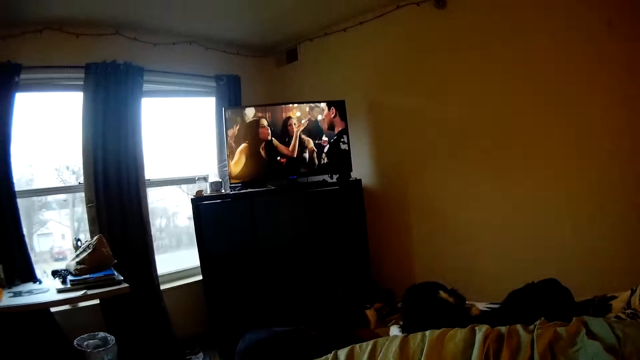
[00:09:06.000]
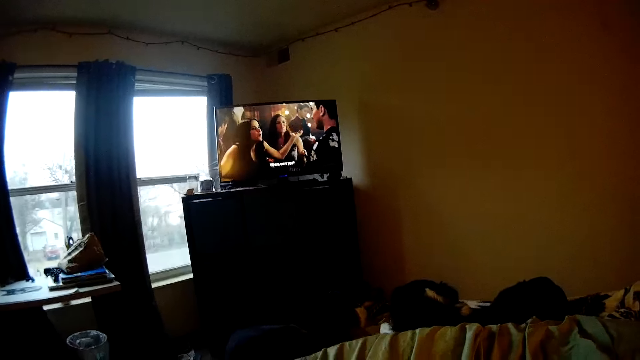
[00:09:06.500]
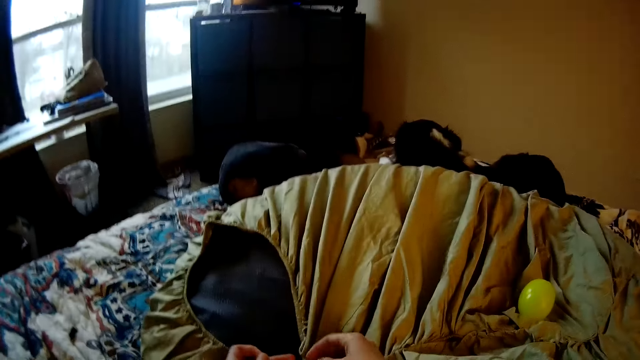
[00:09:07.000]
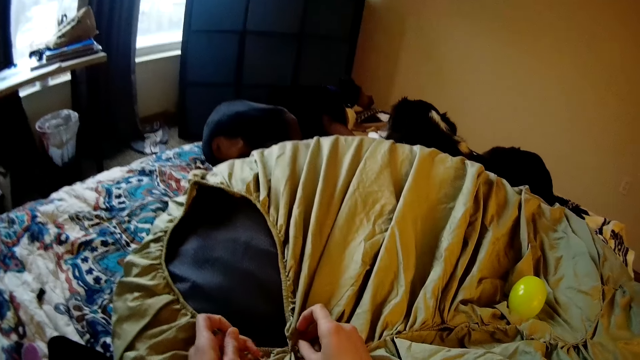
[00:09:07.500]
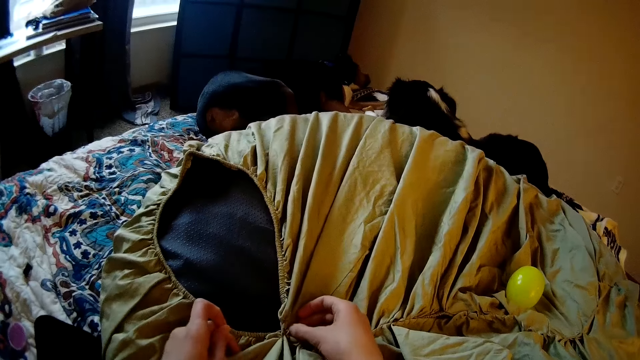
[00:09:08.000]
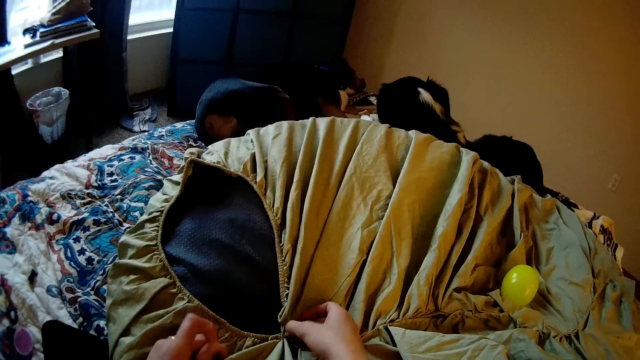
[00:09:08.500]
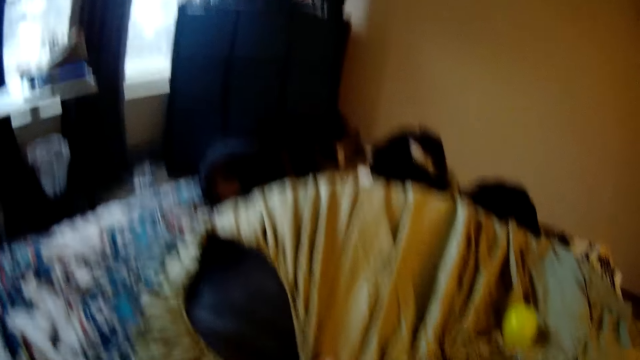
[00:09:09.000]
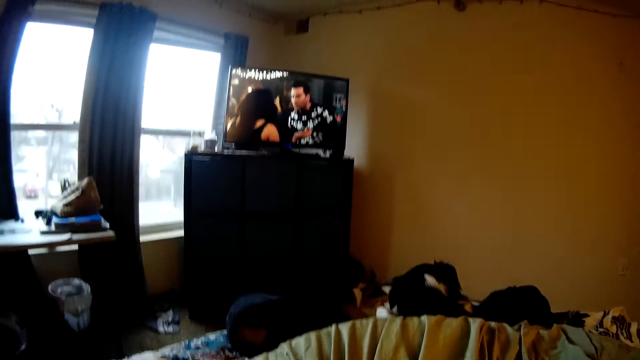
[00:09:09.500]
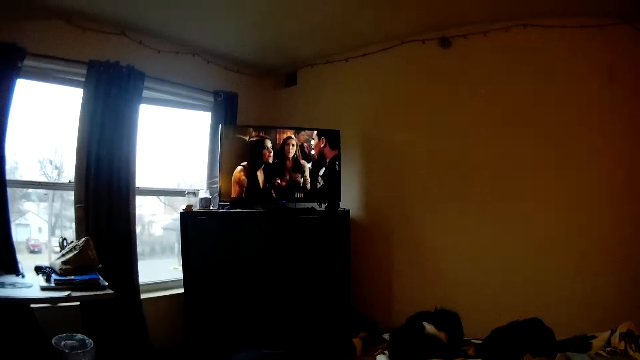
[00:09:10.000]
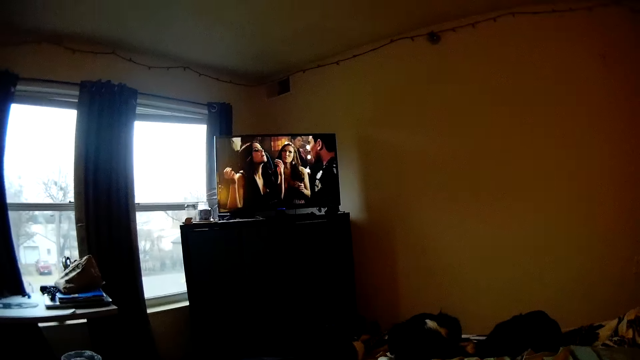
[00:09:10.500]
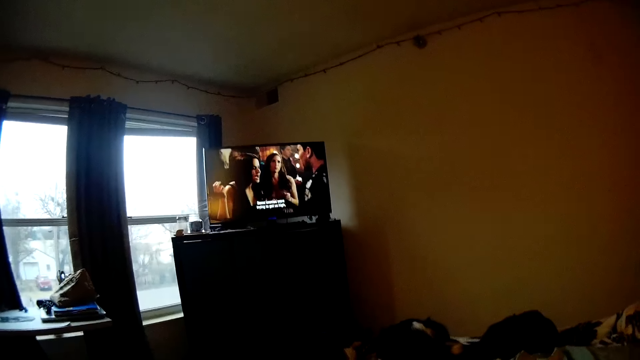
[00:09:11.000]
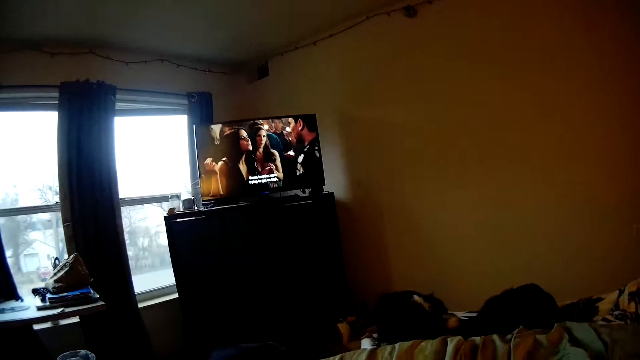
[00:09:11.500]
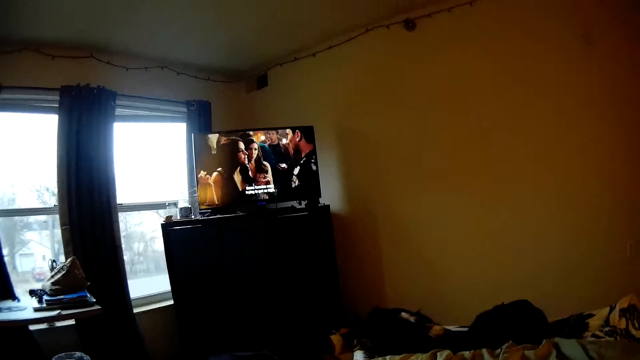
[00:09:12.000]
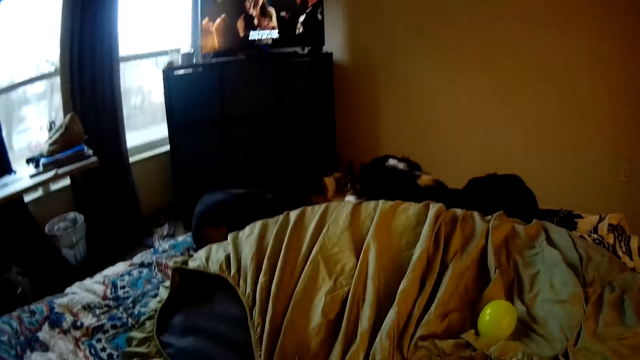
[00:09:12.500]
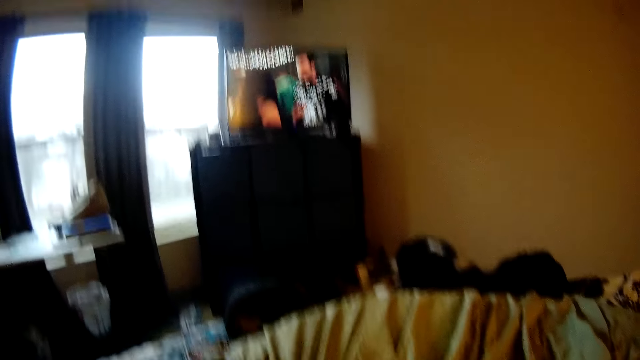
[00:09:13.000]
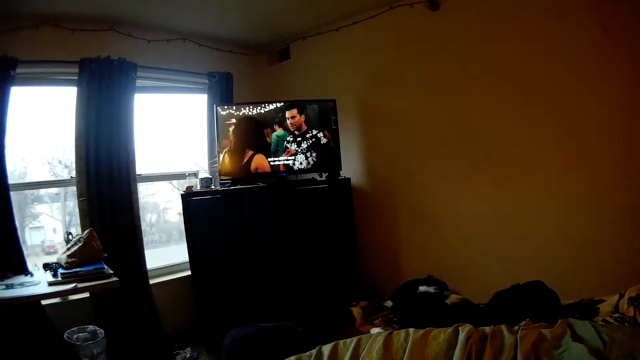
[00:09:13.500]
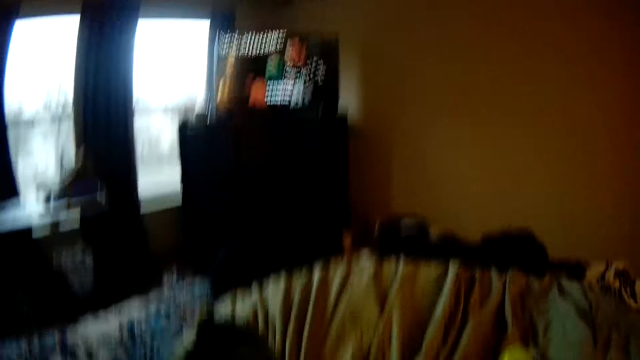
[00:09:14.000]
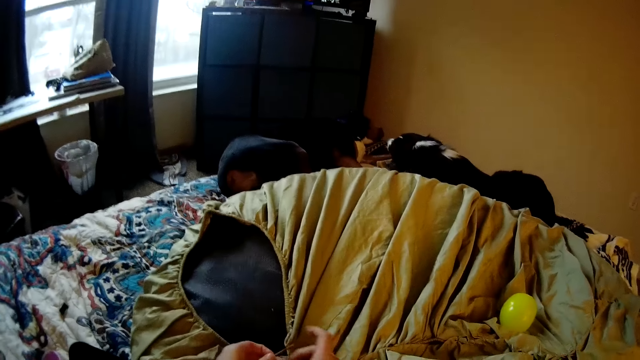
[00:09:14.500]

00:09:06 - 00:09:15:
The camera wearer brings down her head. She pulls a thread on the cloth. She turns around the room. She raises her head to view the TV while sewing.

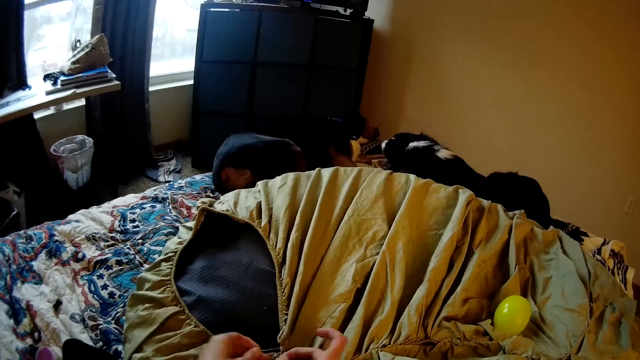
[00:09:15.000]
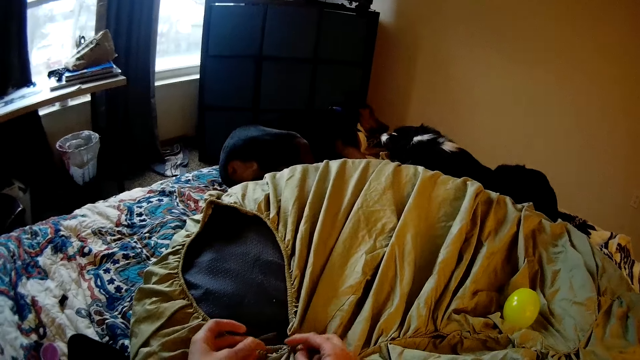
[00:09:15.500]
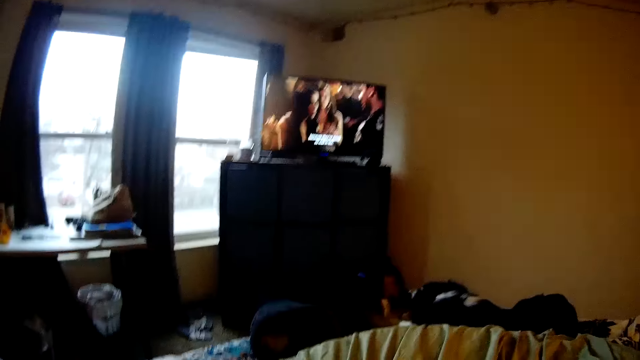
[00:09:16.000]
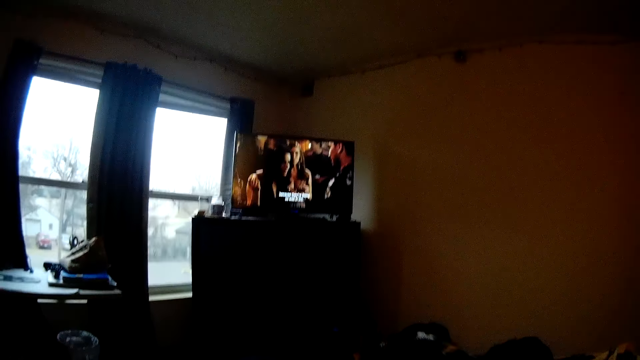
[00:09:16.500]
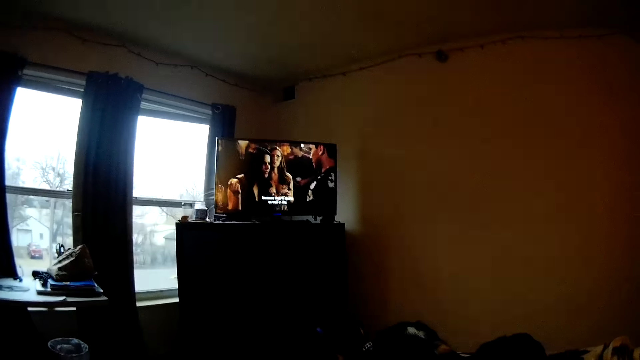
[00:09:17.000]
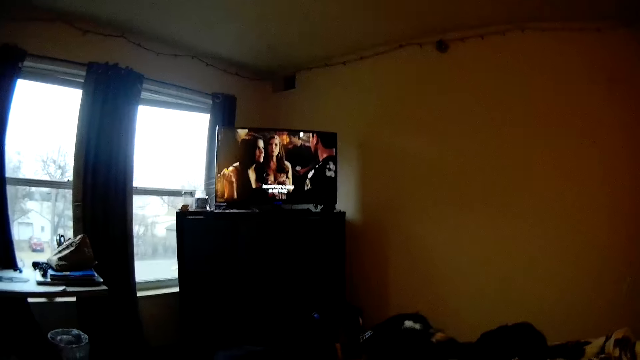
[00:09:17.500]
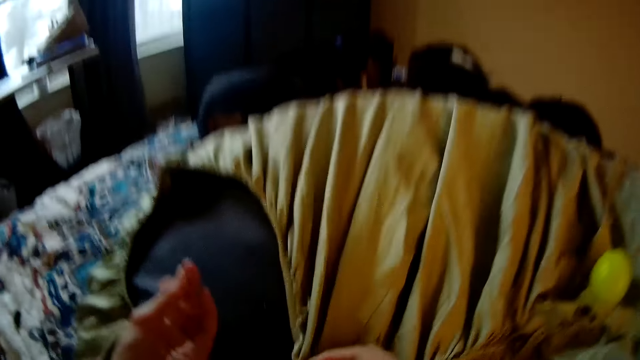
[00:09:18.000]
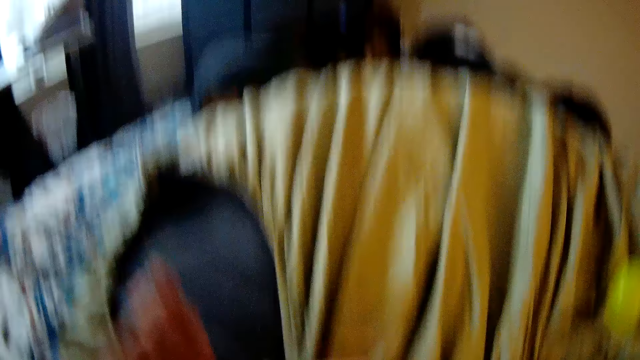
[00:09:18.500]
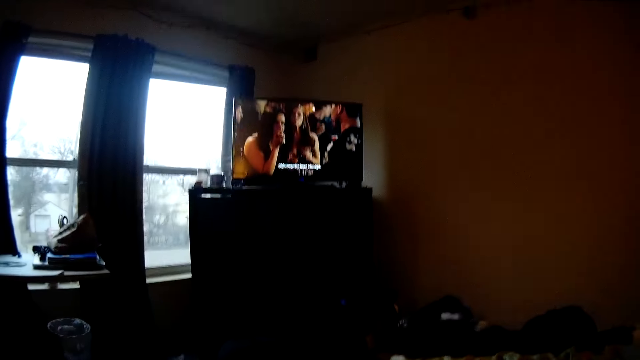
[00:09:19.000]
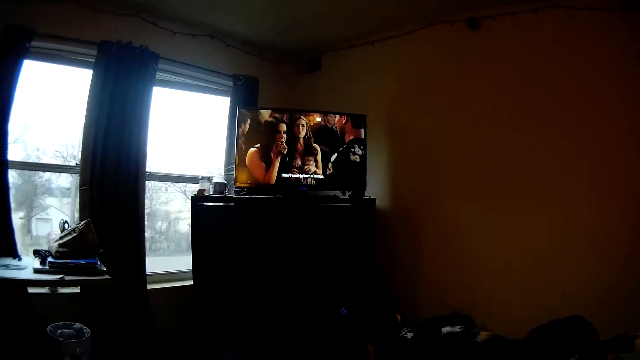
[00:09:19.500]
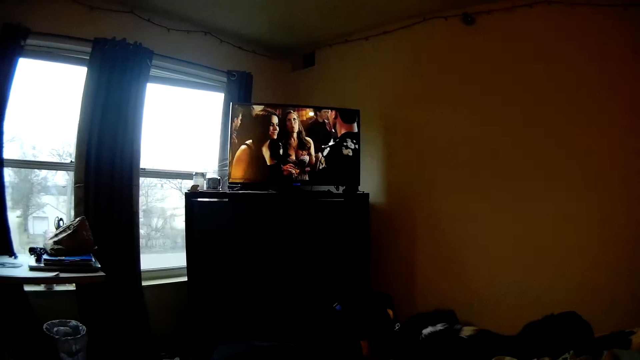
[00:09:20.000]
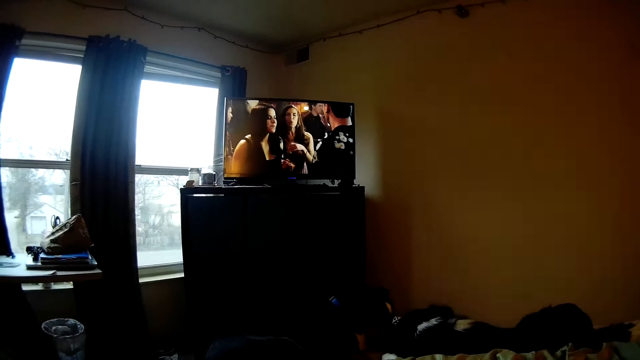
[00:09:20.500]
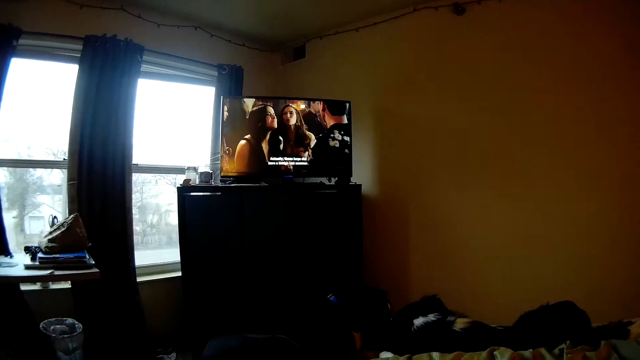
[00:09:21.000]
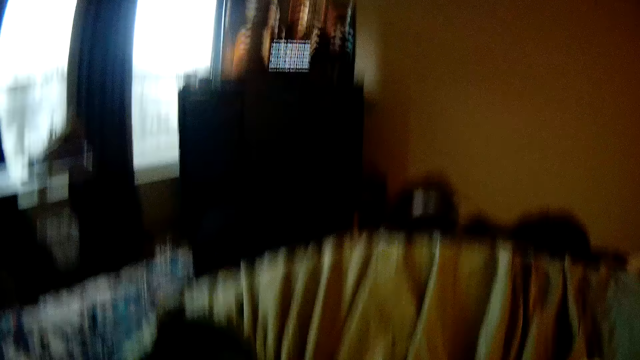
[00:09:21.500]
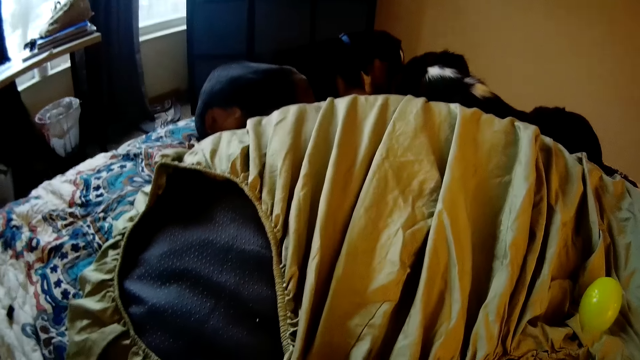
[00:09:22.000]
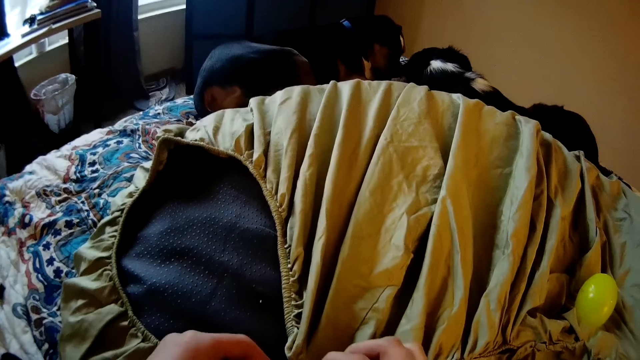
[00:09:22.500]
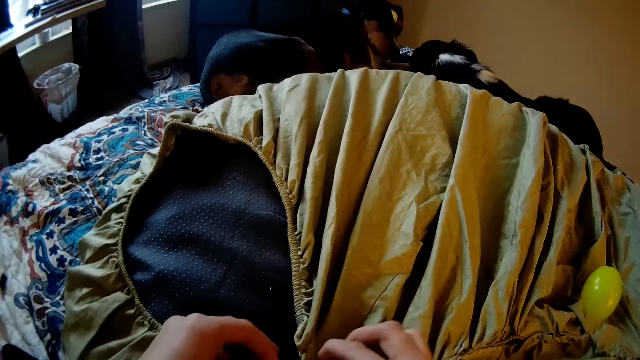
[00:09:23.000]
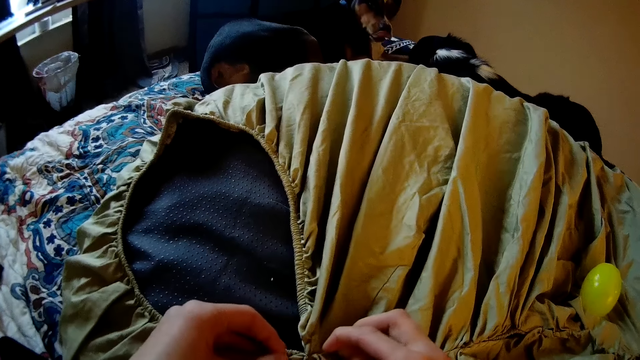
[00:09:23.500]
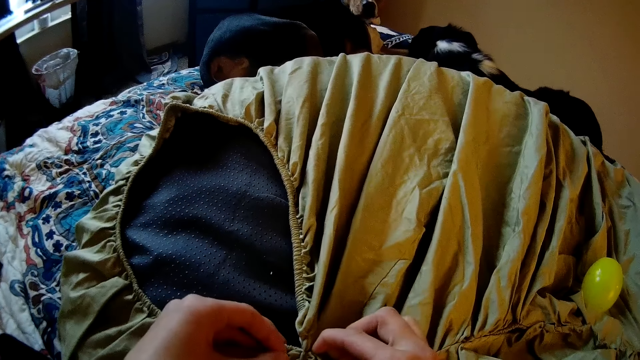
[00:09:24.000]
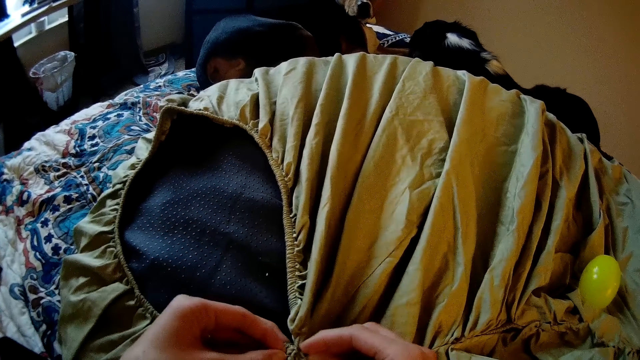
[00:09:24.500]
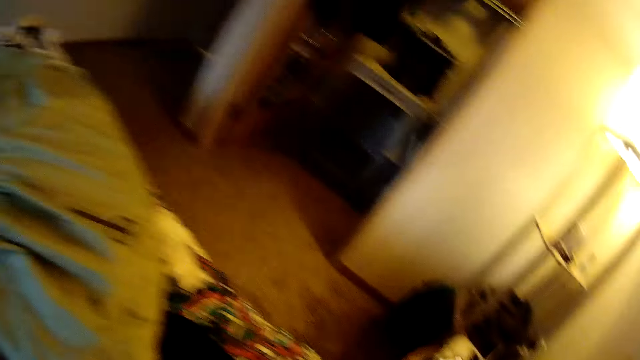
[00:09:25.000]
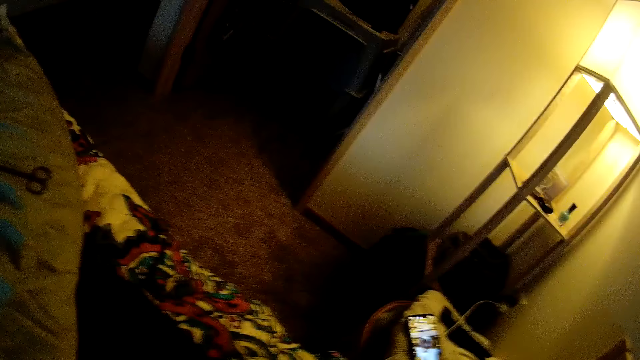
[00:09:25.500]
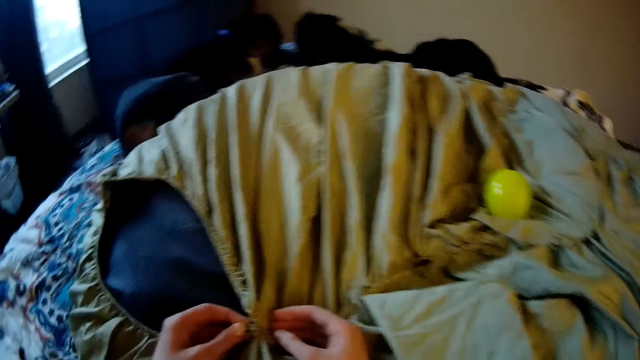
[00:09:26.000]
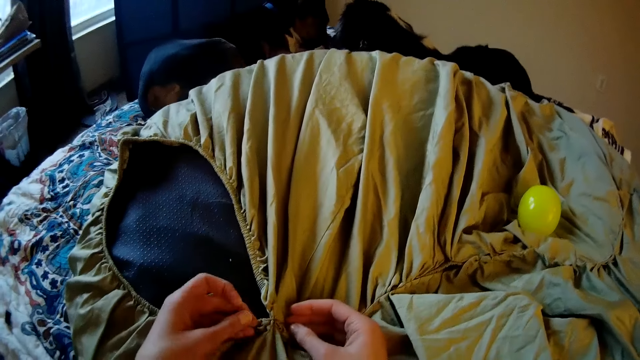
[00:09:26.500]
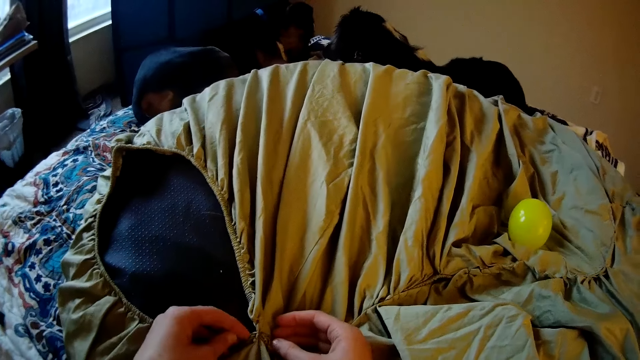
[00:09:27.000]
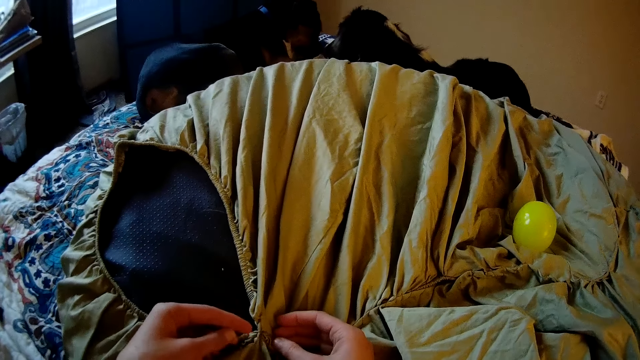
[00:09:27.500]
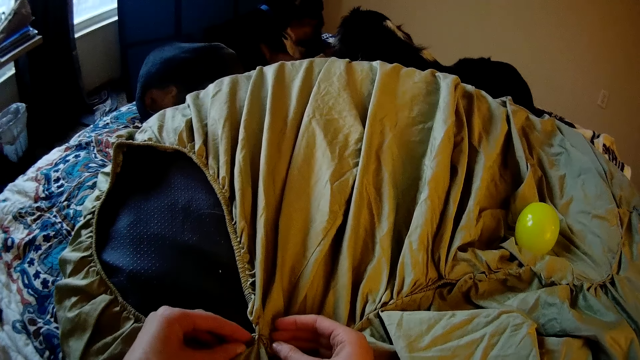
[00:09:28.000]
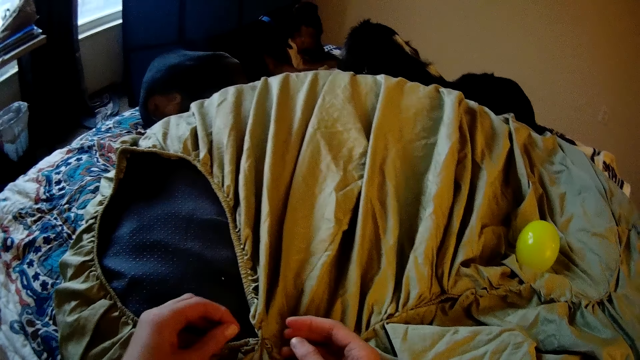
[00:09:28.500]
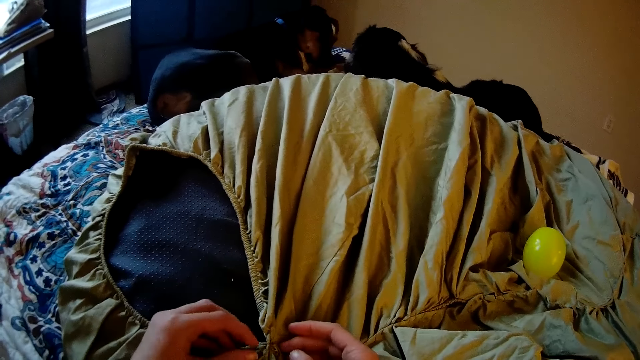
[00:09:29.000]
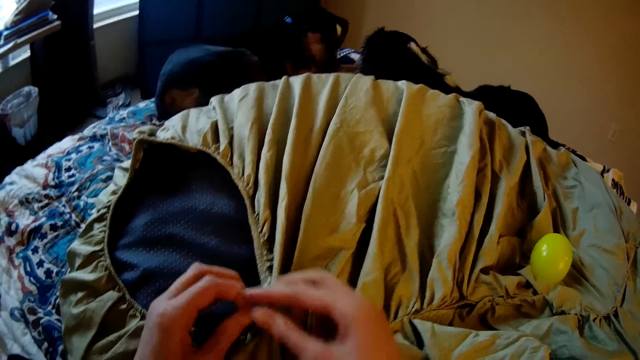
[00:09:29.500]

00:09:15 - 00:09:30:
The camera wearer looks at the television. They sew the floor pillow. They look at the finger. They look at the television. They knit the cloth on the dog's bed with a needle and a thread. They look around the room. They knit the cloth on the dog's bed with the needle and the thread.
